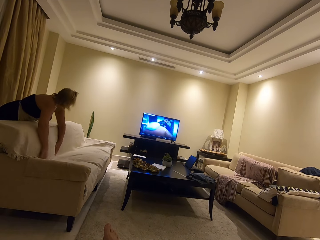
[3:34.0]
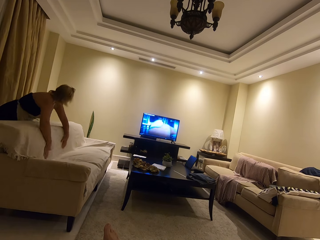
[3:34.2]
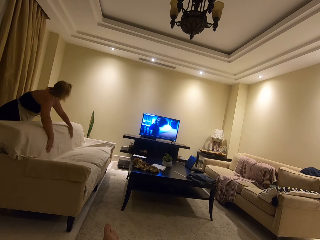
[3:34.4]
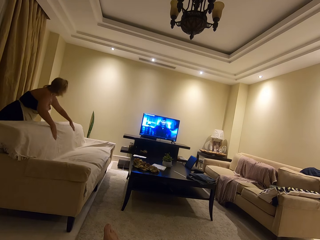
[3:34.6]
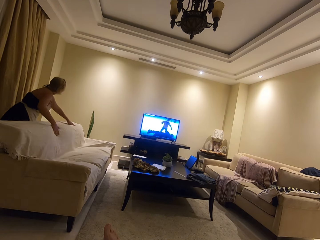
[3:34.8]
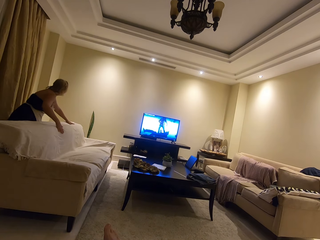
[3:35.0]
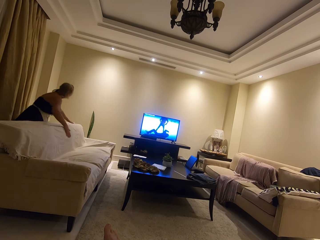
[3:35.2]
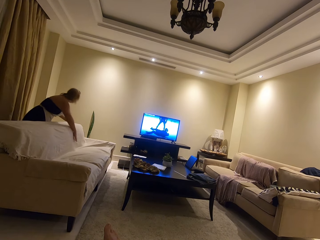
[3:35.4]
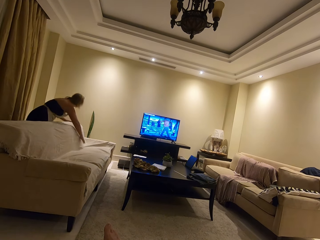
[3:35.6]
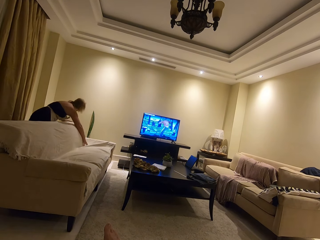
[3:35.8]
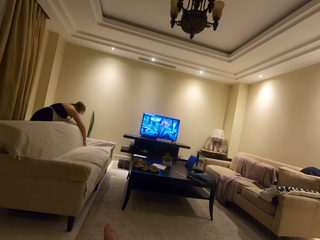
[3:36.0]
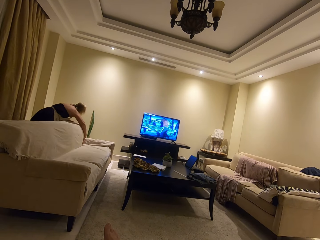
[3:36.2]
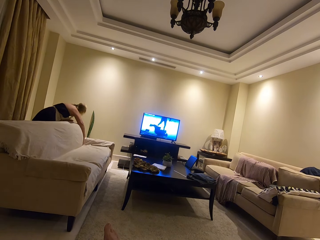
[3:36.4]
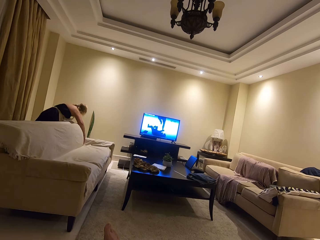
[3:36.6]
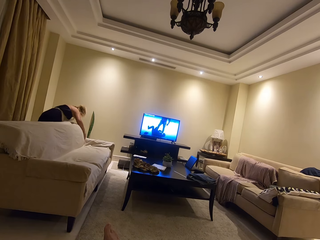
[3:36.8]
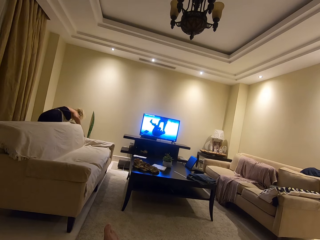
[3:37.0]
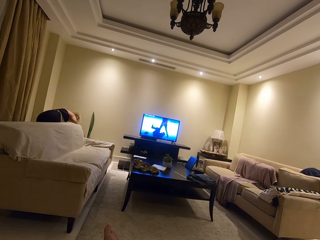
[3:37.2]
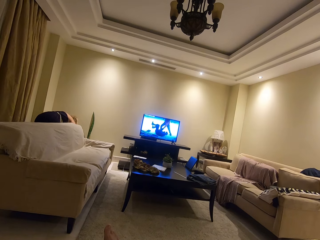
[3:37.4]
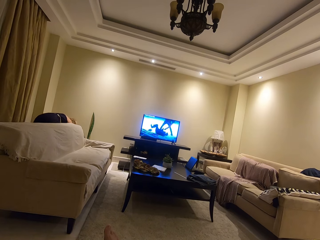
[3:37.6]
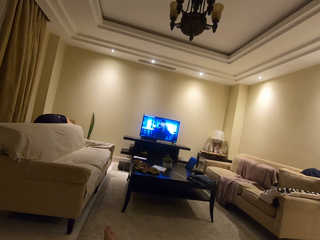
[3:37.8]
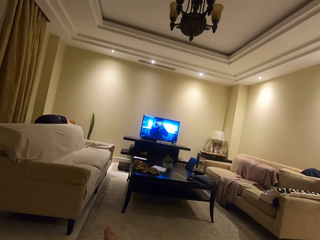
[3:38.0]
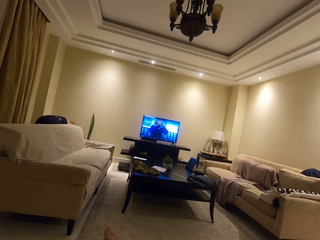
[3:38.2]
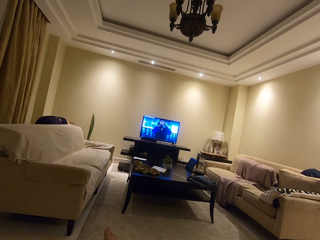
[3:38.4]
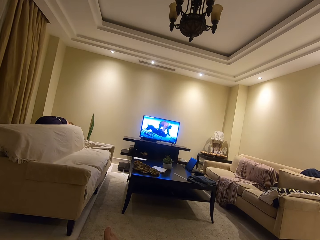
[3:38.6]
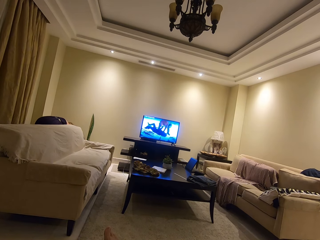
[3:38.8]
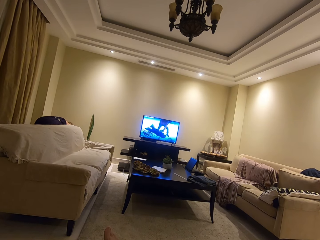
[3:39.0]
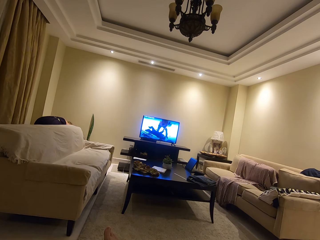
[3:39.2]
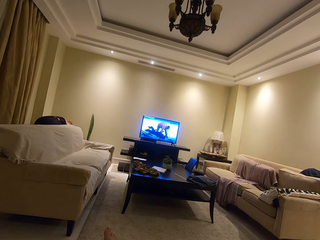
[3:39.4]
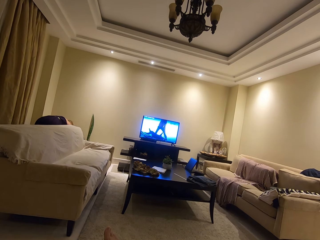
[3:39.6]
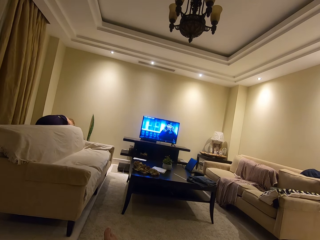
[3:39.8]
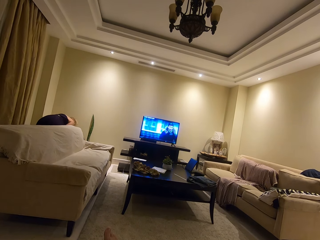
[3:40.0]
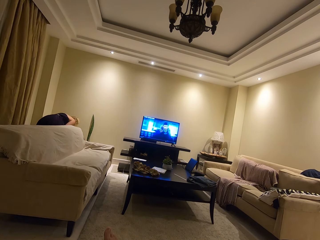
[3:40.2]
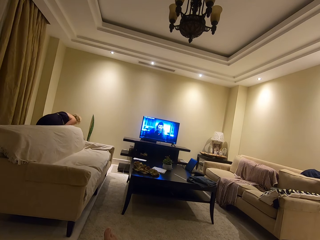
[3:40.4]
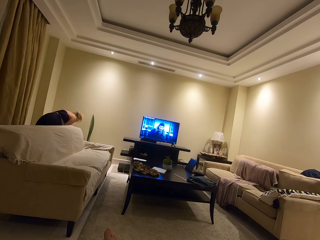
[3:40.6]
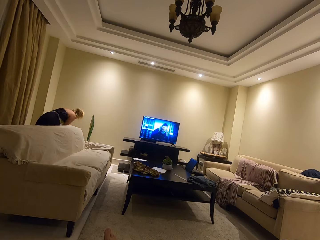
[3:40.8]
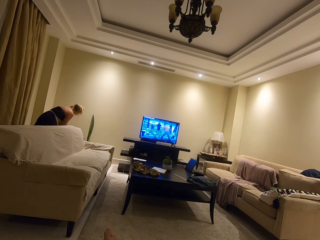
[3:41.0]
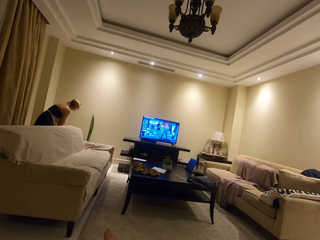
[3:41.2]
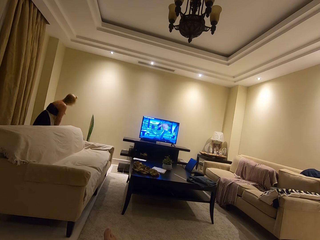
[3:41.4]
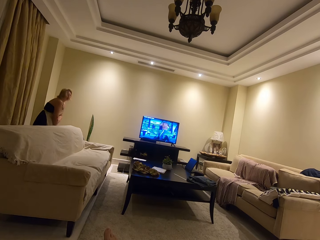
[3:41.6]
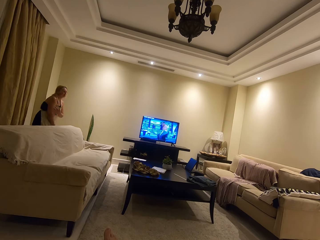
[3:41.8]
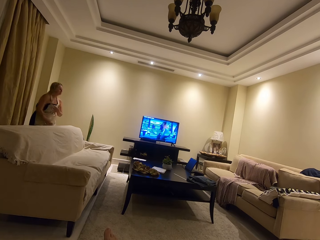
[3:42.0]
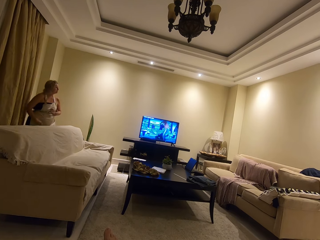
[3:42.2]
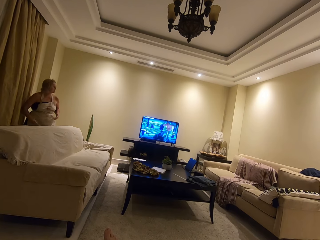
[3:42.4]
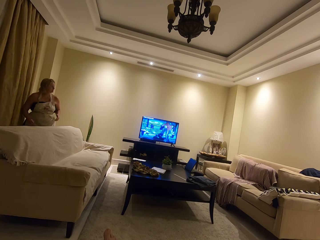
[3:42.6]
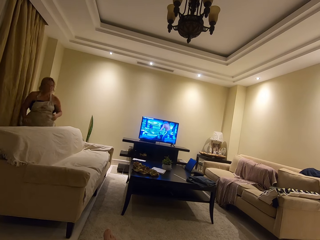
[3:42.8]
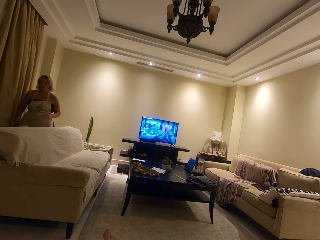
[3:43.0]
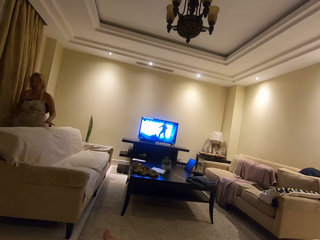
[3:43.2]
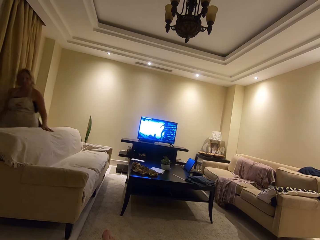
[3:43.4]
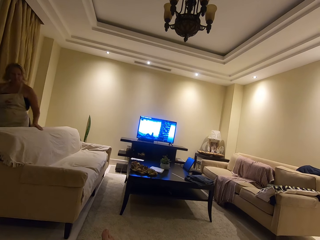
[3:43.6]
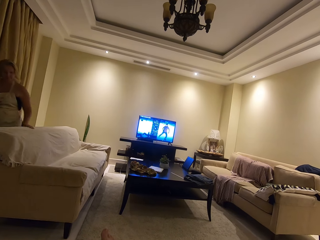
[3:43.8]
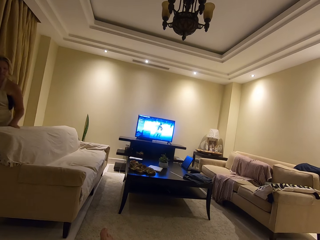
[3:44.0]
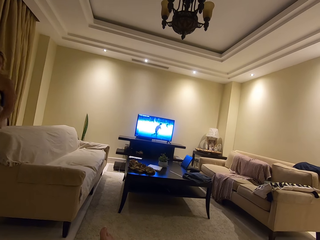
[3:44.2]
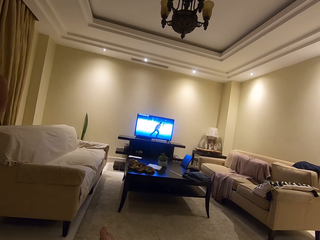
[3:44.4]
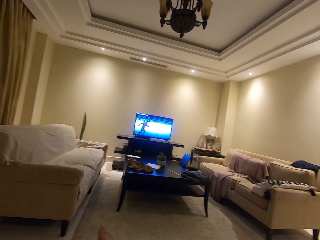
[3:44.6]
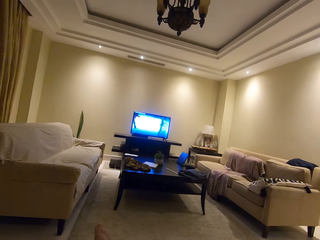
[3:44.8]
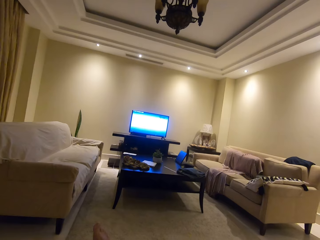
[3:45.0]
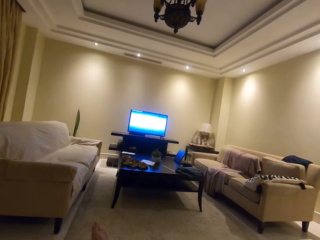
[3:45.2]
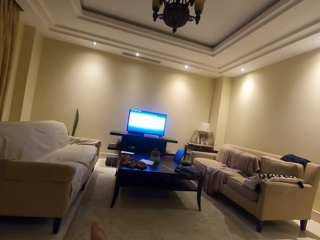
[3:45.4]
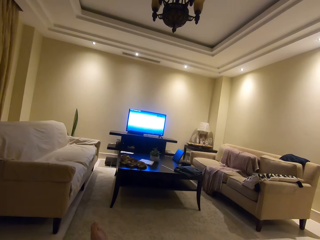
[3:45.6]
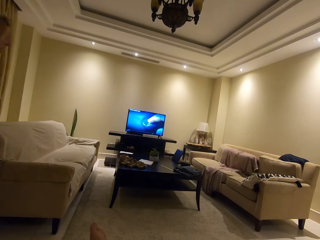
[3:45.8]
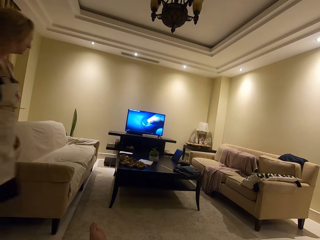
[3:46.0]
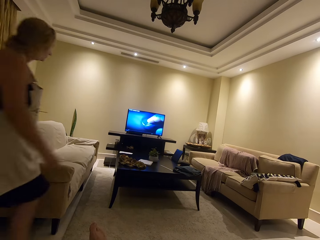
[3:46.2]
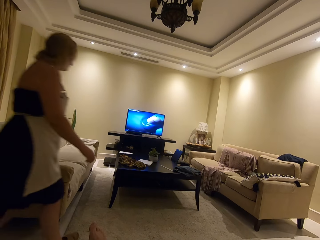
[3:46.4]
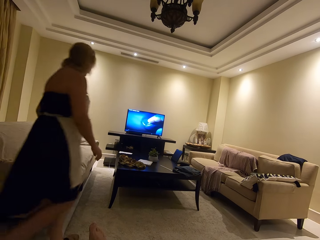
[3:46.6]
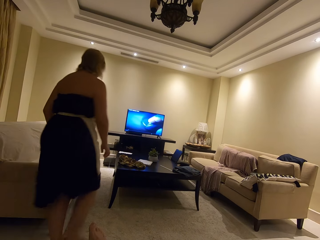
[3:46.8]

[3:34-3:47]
The camera wearer watches the television. A lady moves around the room. The lady walks forward.

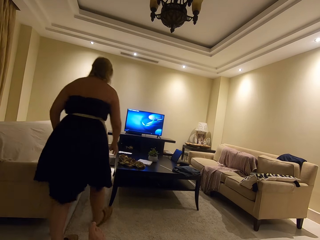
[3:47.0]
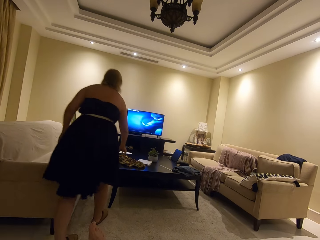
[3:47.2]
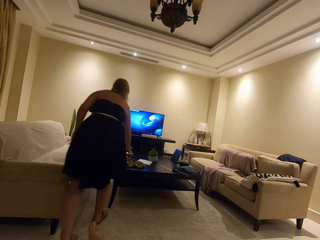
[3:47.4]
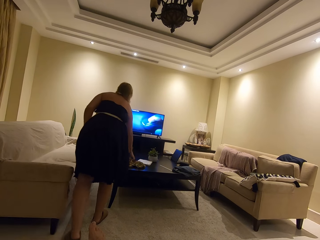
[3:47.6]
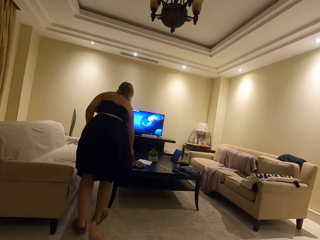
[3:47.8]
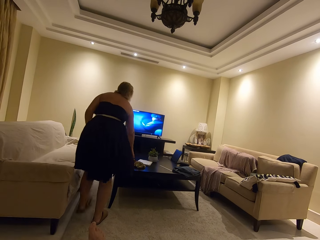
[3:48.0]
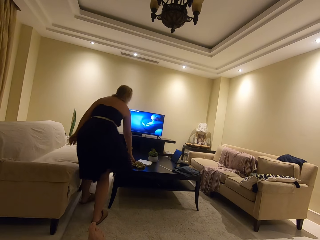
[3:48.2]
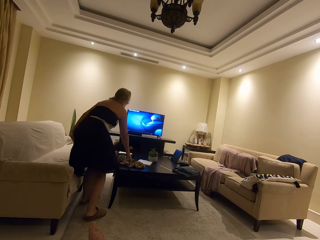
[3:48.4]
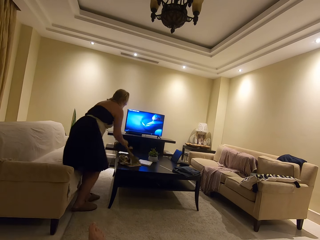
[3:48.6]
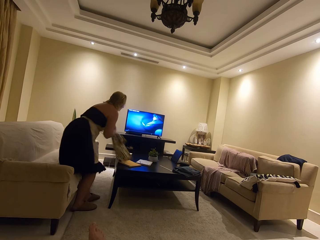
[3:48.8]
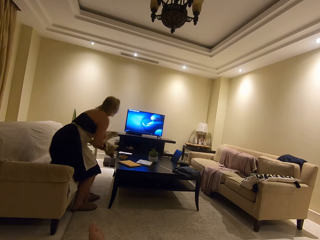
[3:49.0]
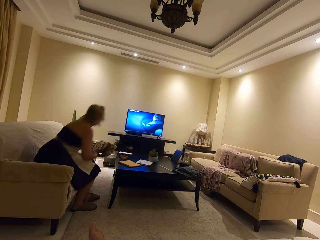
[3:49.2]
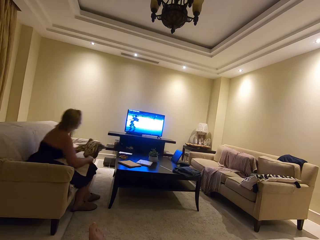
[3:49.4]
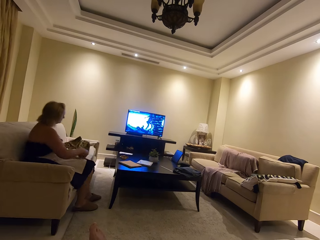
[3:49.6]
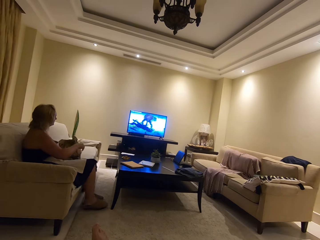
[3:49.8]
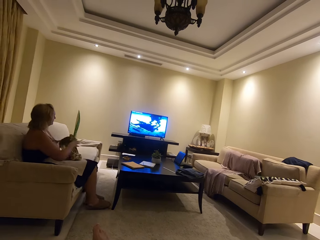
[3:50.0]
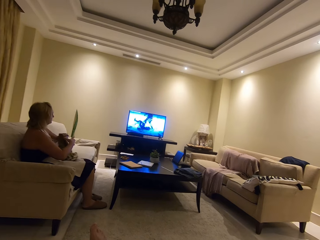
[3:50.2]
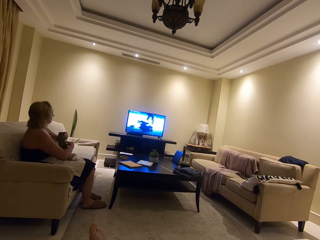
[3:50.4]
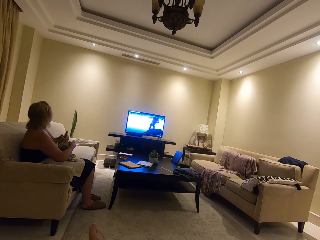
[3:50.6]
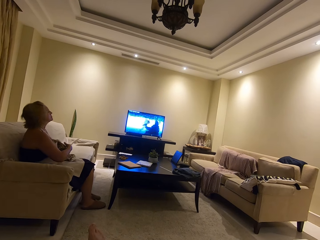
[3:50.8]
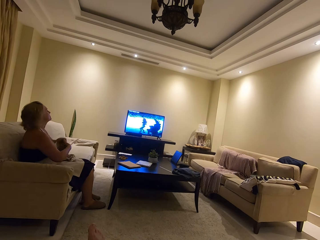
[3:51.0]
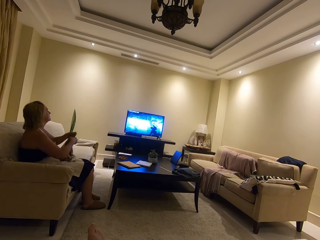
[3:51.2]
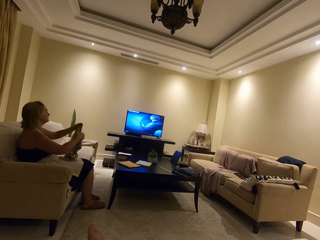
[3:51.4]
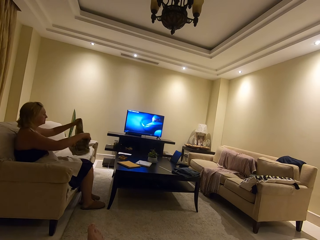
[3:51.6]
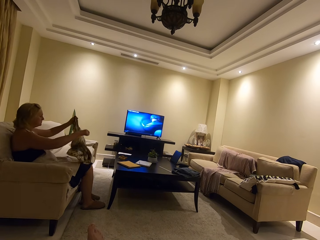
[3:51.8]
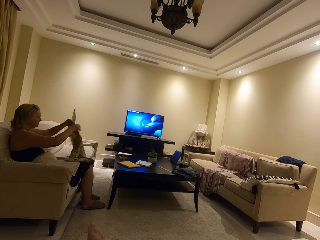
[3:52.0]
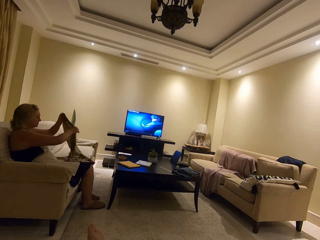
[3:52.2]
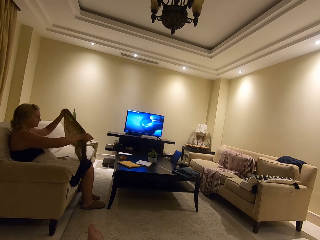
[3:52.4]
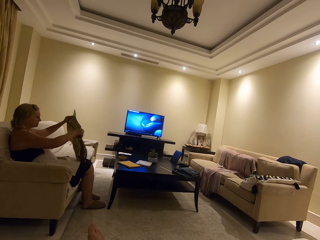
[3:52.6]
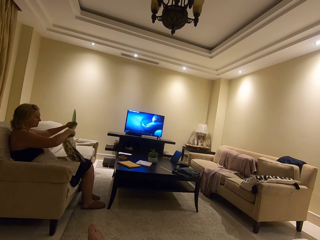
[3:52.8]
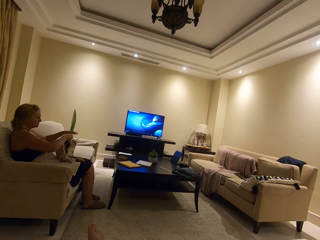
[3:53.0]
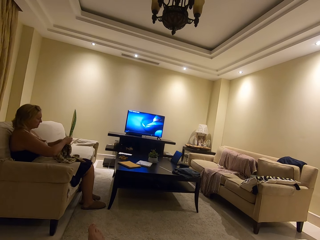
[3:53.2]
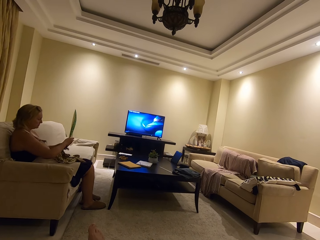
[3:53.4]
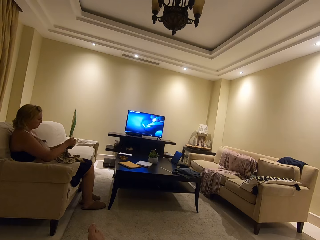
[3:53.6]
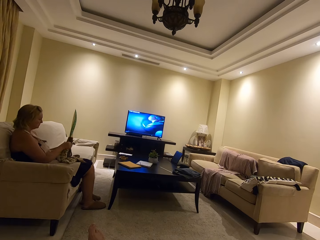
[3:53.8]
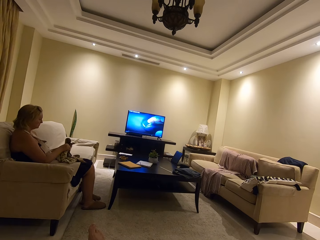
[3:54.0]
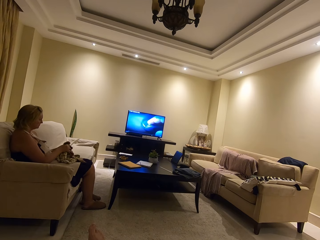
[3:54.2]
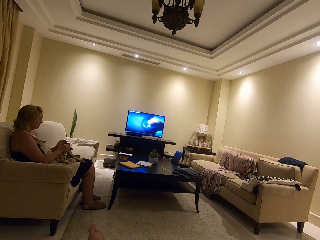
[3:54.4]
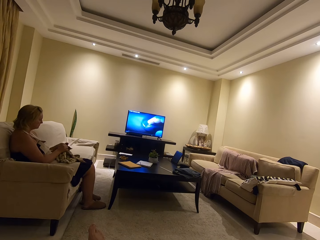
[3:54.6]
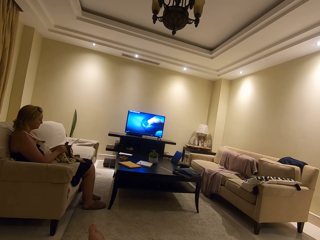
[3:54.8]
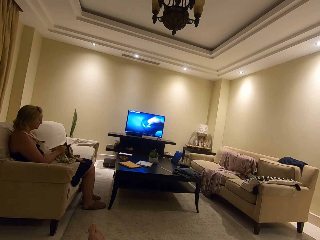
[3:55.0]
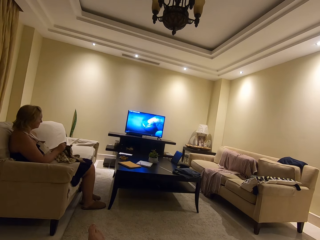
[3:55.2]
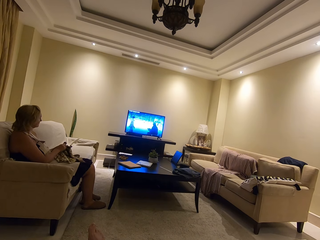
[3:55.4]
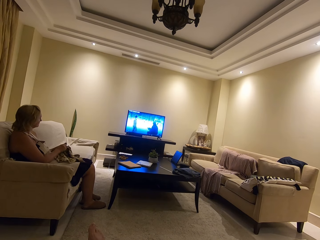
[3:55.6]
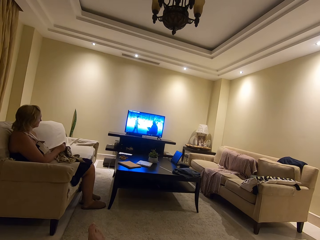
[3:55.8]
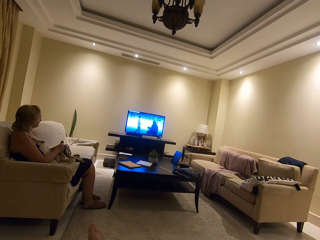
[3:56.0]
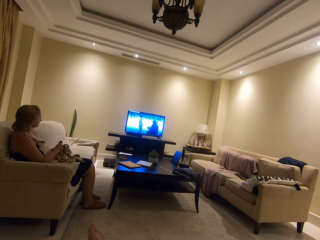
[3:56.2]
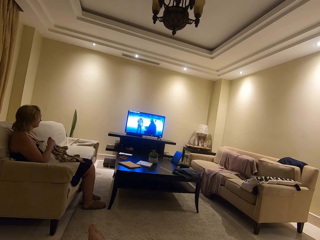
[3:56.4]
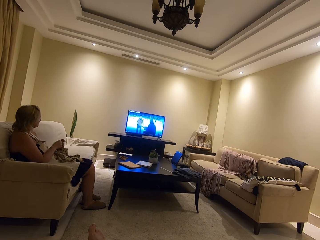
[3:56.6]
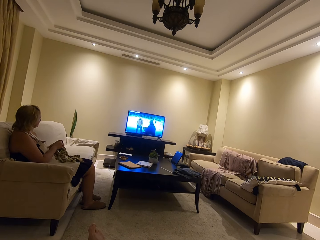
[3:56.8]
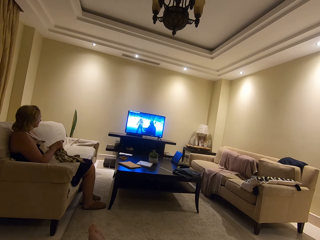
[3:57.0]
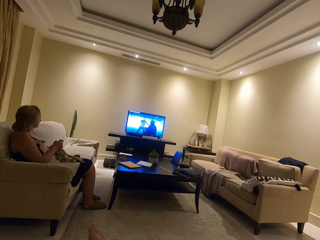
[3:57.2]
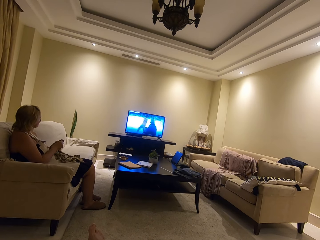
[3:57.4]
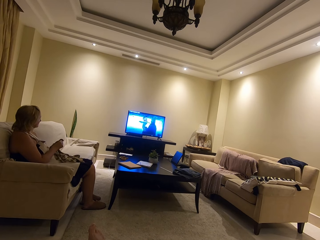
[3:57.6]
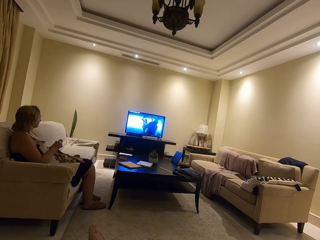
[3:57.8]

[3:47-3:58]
A woman lifts a piece of cloth from the table. The woman sits and straightens the piece of cloth. The woman lifts the cloth. The woman unties the piece of cloth.
